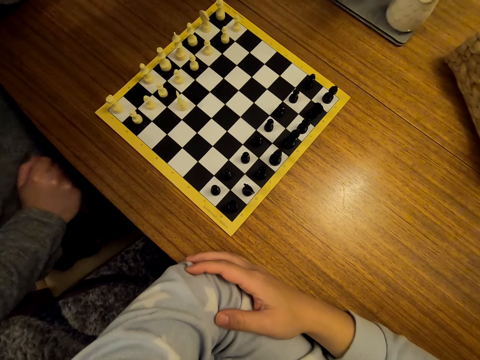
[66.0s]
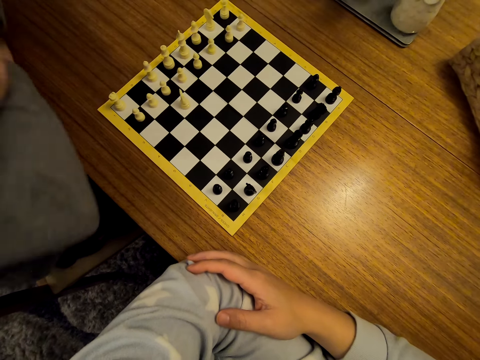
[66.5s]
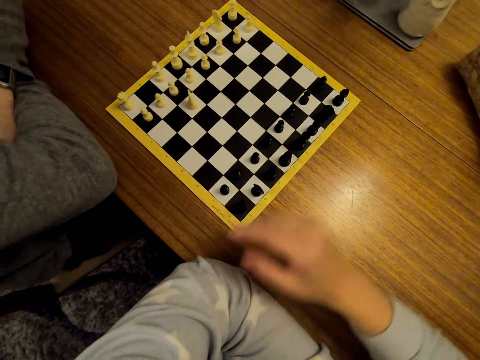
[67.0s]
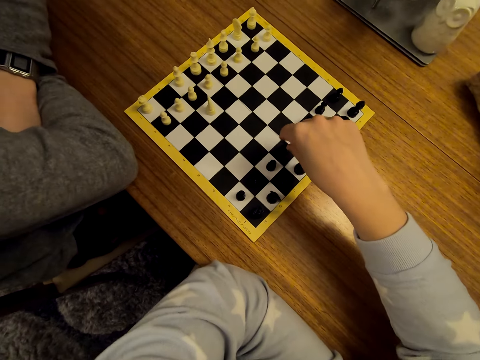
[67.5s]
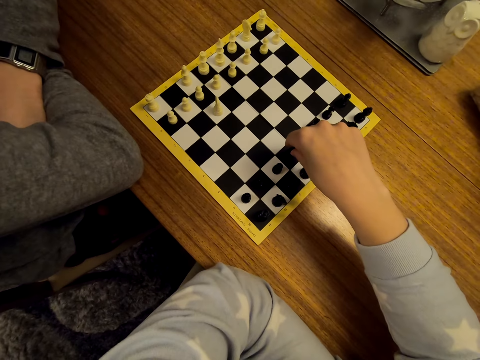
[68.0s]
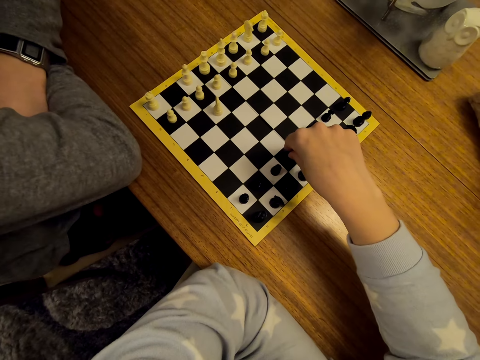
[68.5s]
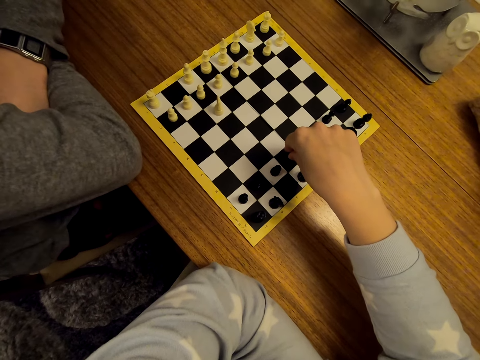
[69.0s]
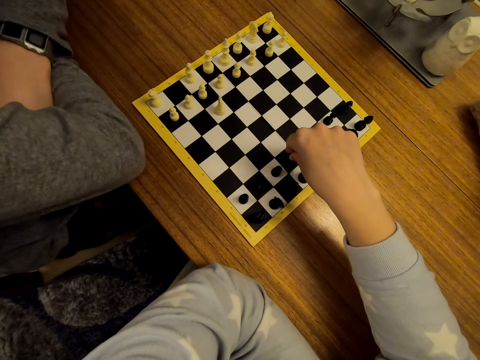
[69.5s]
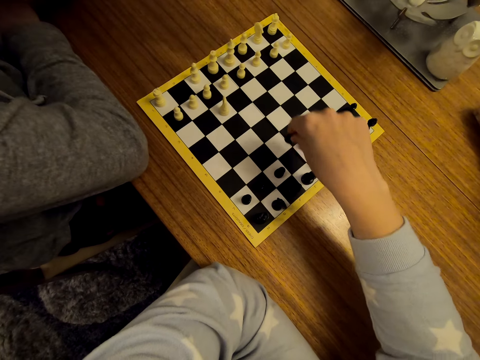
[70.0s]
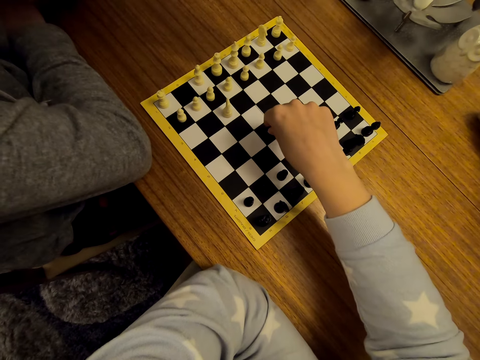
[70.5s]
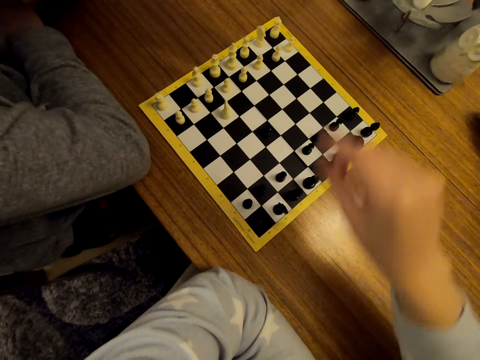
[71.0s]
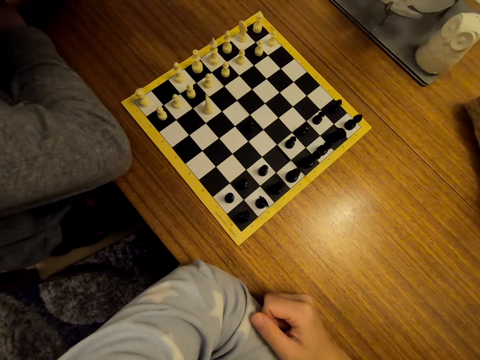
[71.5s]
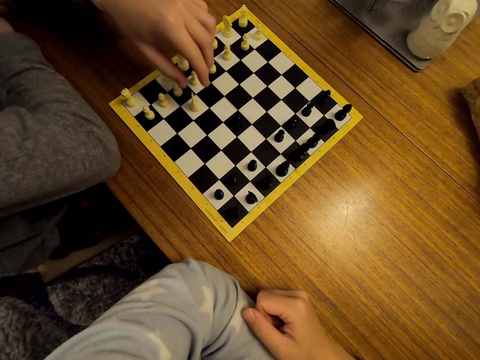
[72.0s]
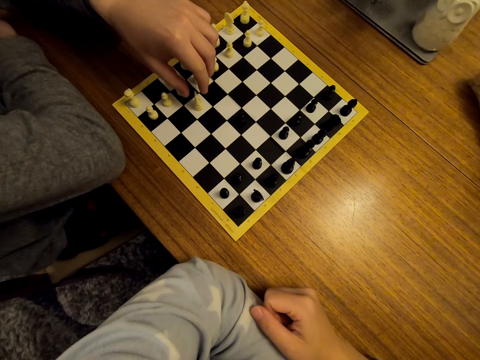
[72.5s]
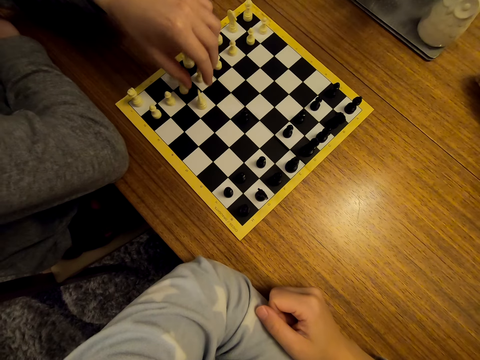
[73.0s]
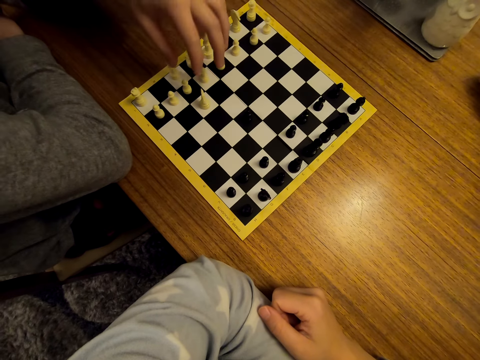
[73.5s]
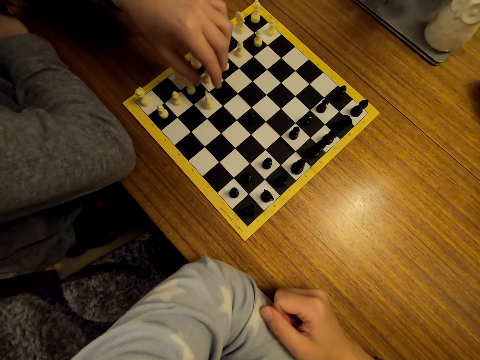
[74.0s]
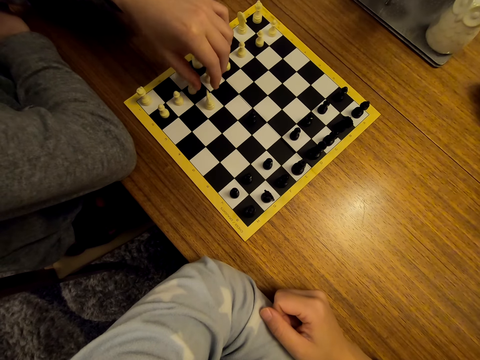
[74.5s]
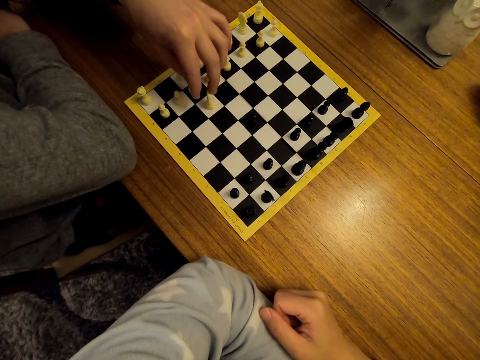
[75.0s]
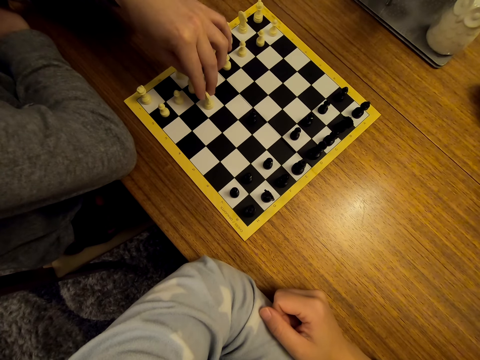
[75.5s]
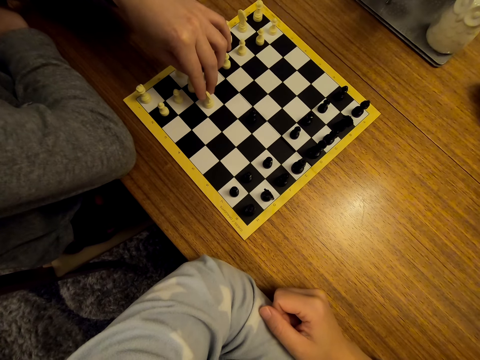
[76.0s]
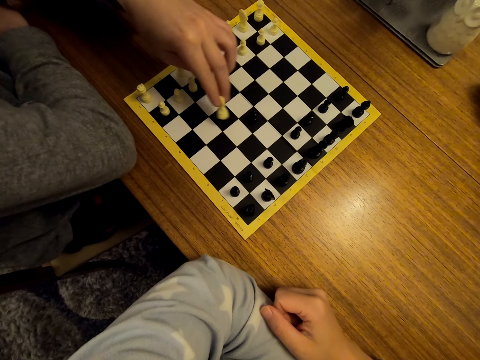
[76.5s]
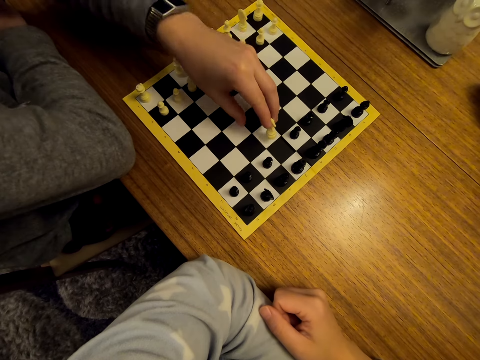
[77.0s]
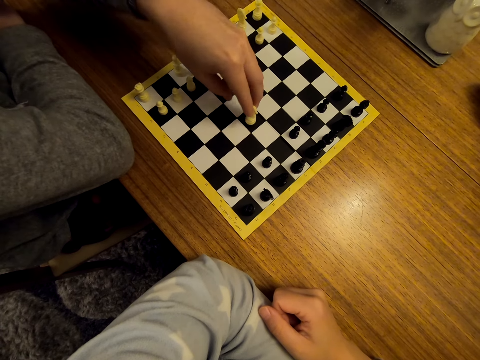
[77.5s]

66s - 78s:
A woman moves a pawn on the chess board. The camera wearer moves the chess piece. The woman moves the chess piece. The camera wearer touches the pawn.

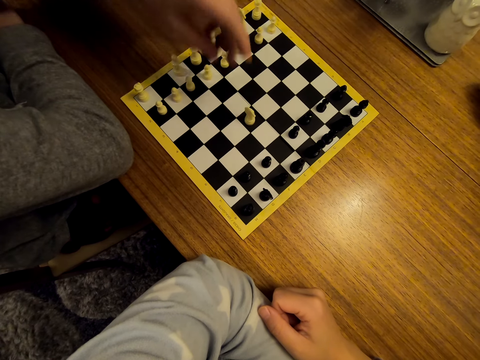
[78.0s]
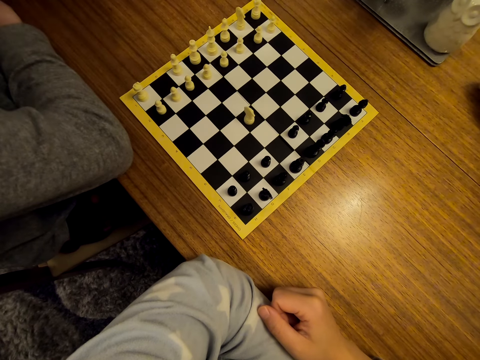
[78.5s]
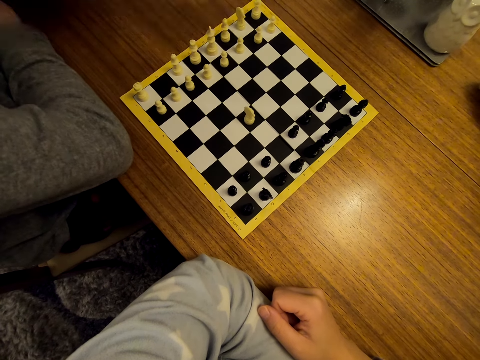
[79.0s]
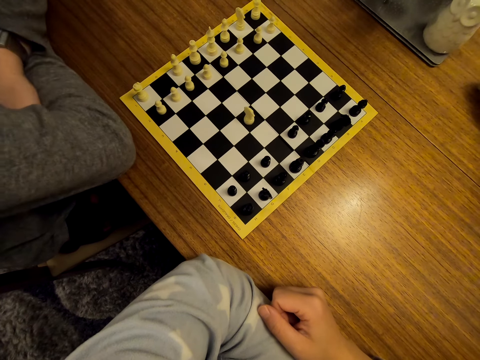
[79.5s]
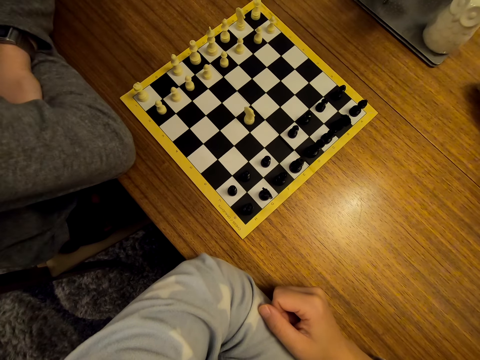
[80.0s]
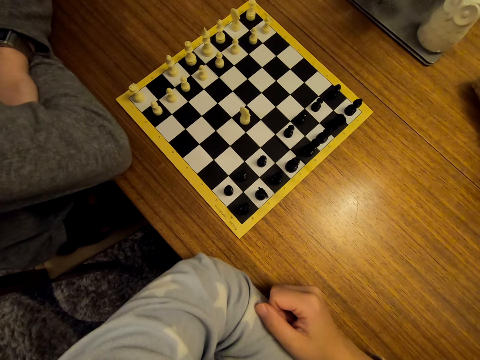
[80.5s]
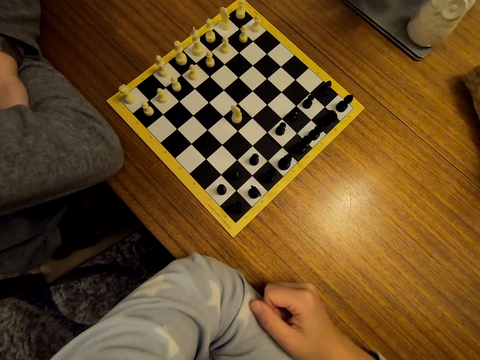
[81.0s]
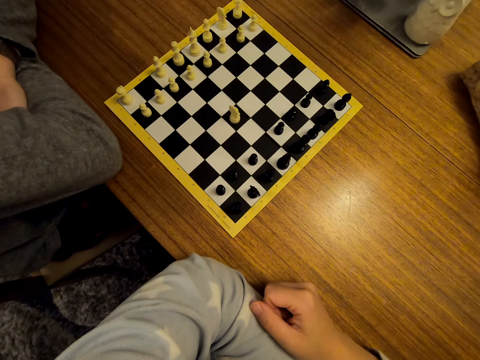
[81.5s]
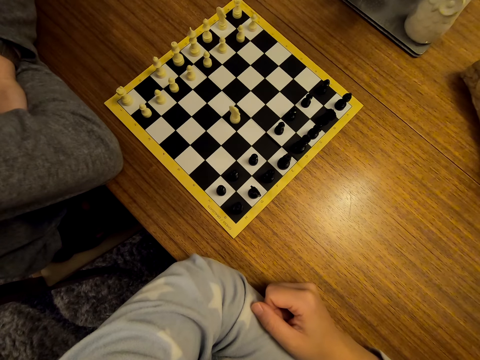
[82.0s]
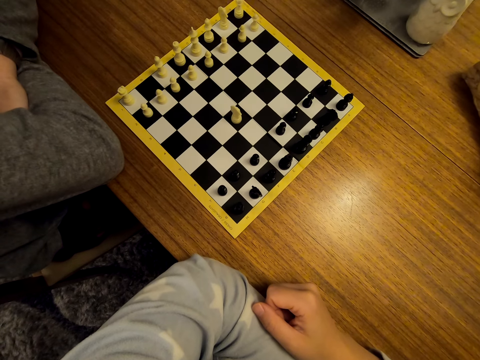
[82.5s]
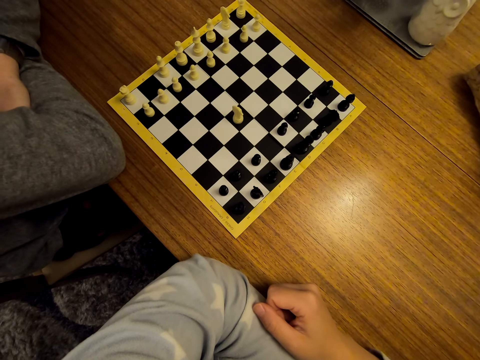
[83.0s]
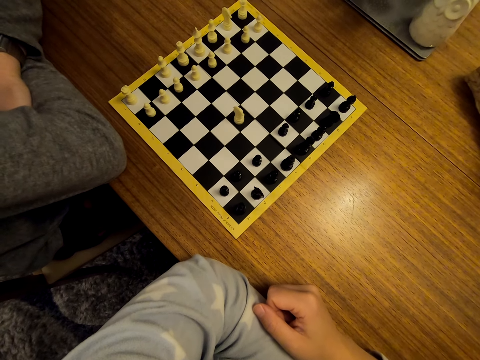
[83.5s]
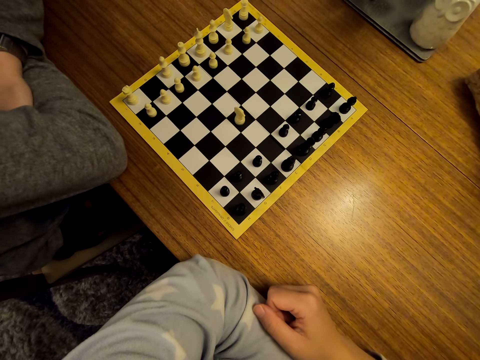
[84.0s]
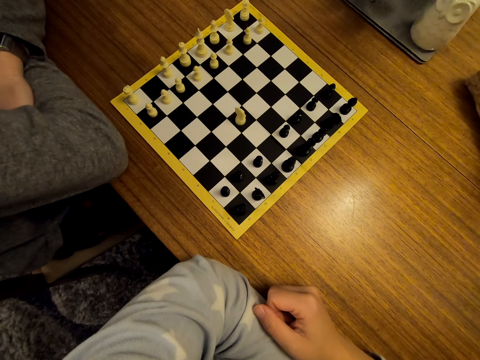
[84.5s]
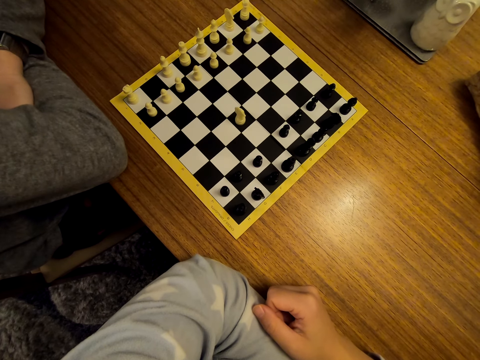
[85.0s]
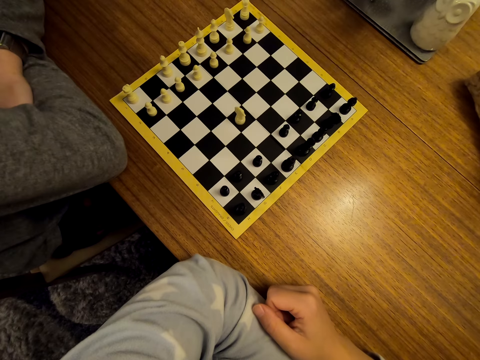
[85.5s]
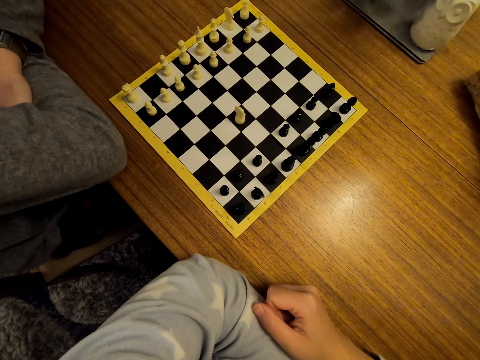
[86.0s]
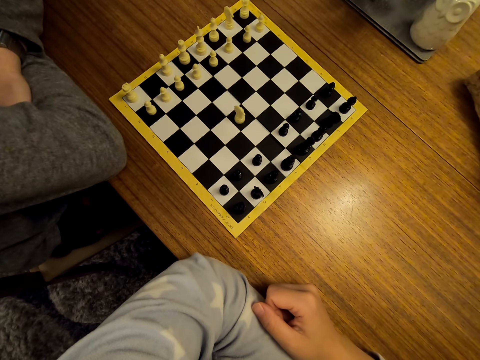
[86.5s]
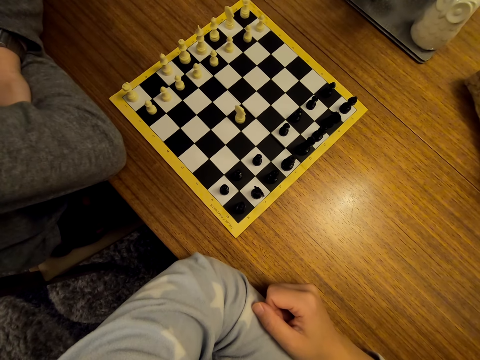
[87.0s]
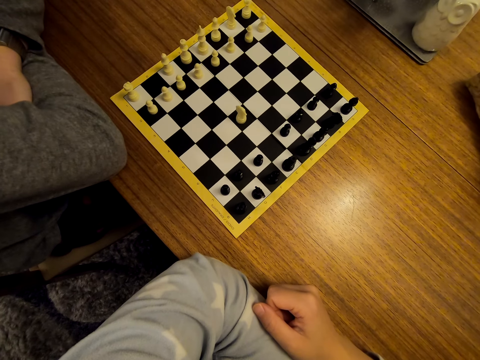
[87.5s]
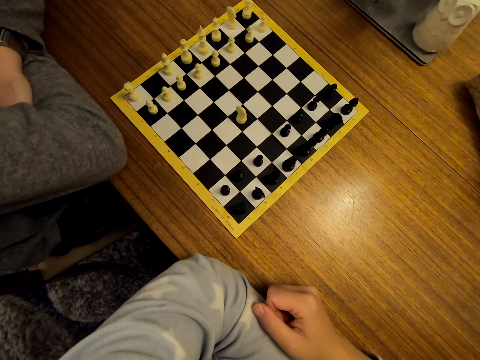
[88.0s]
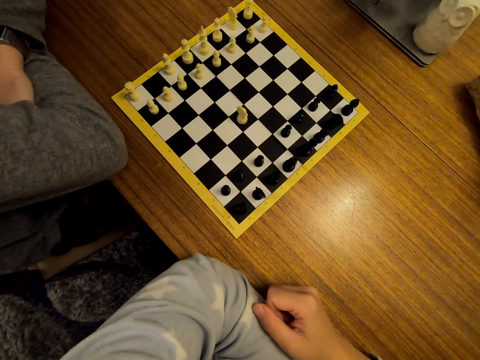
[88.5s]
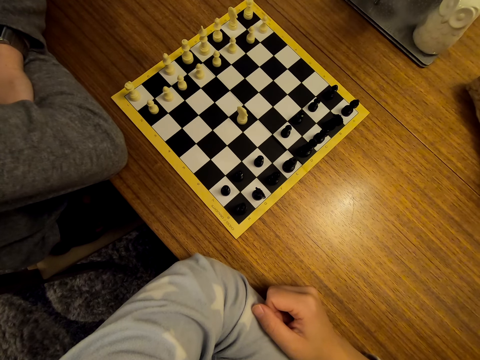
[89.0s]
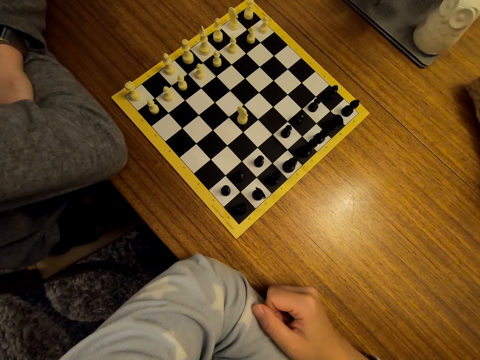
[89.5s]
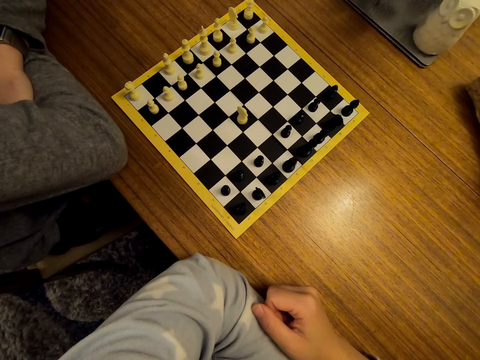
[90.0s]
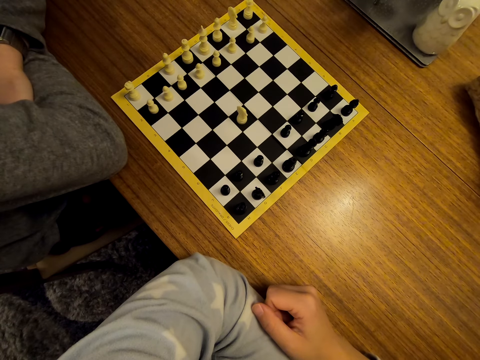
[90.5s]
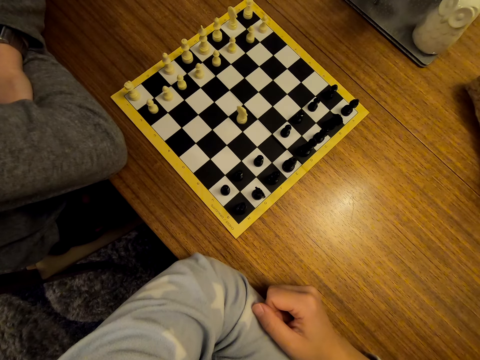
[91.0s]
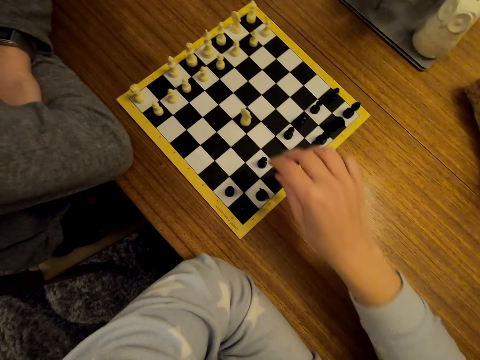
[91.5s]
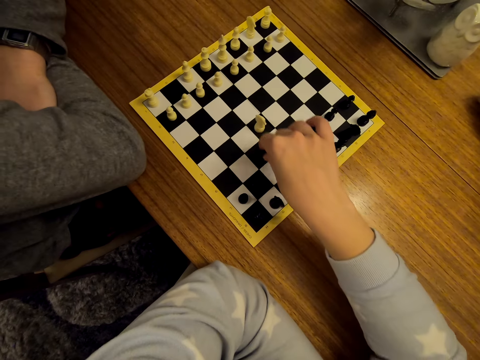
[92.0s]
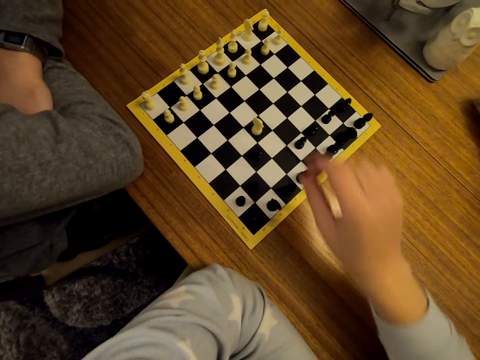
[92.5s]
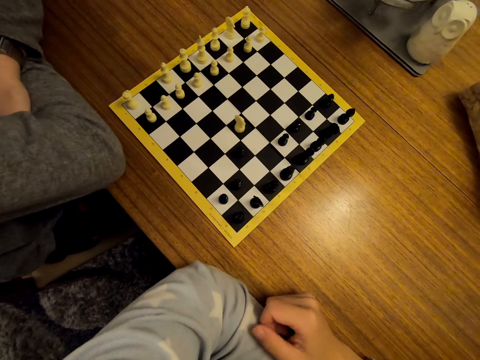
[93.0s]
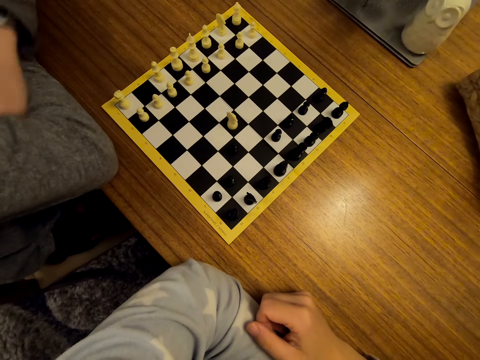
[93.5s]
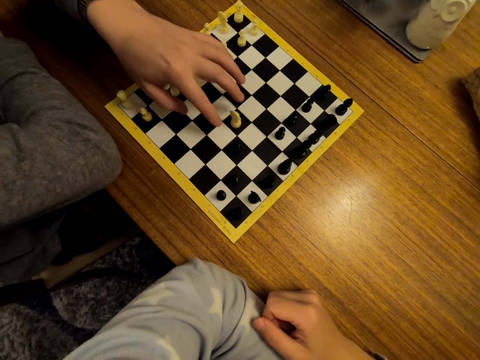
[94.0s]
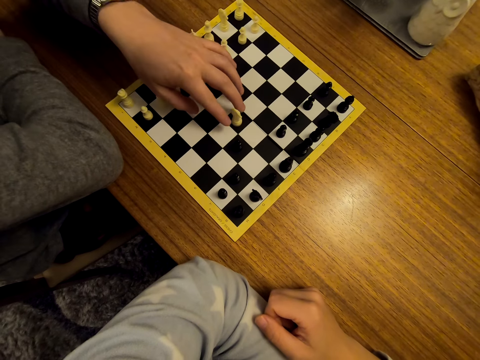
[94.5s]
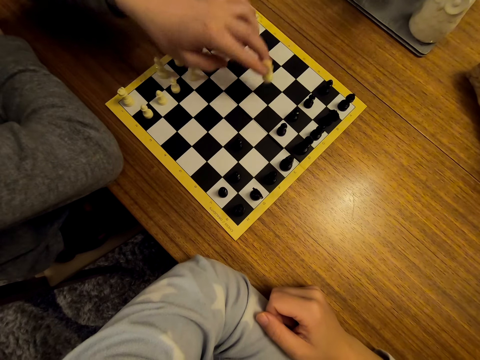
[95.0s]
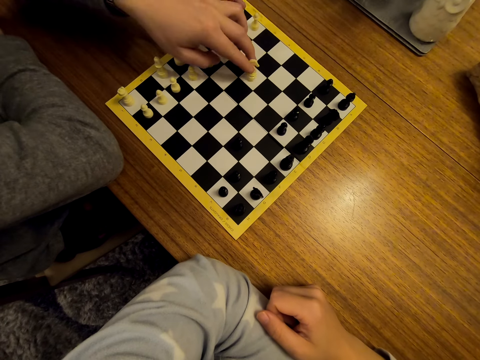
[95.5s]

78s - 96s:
The camera wearer unhands the pawn. A woman moves the pawn on the chess board and unhands the pawn. The camera wearer moves the pawn on the chess board.
